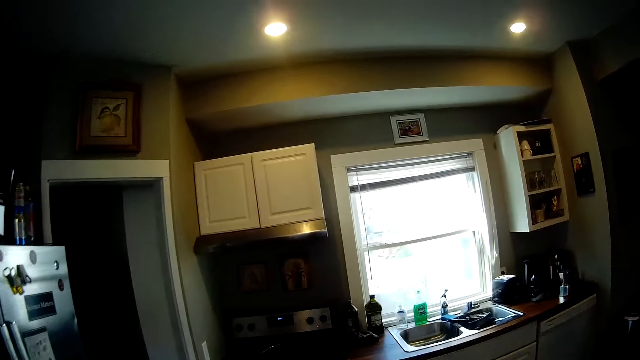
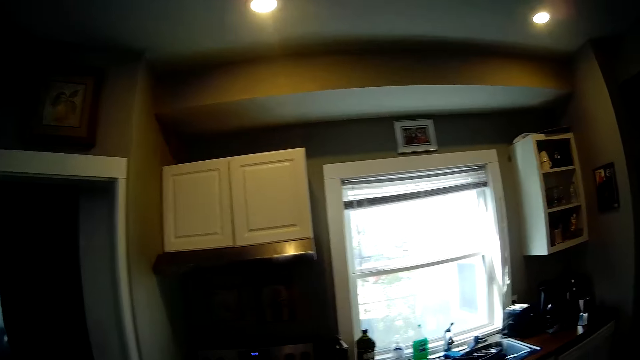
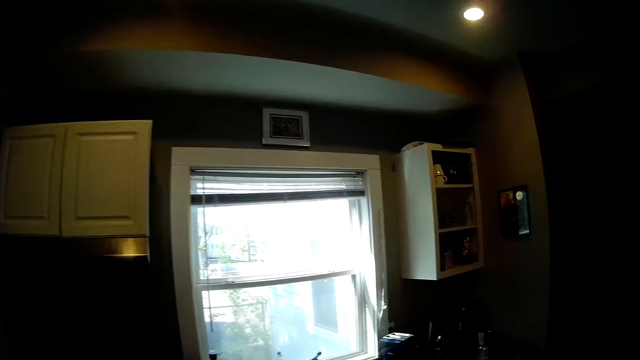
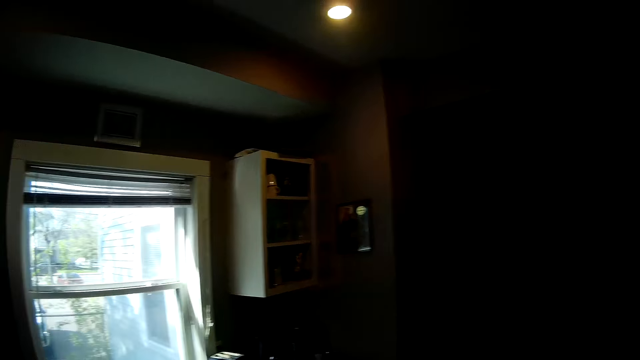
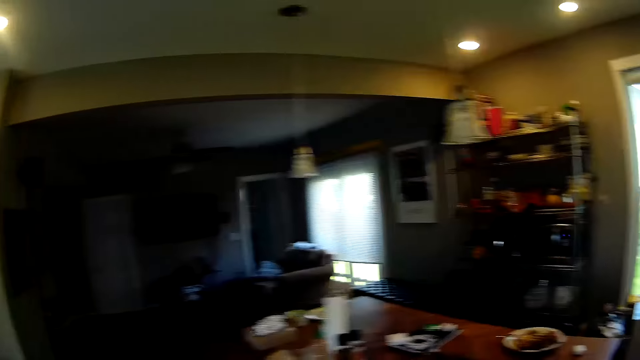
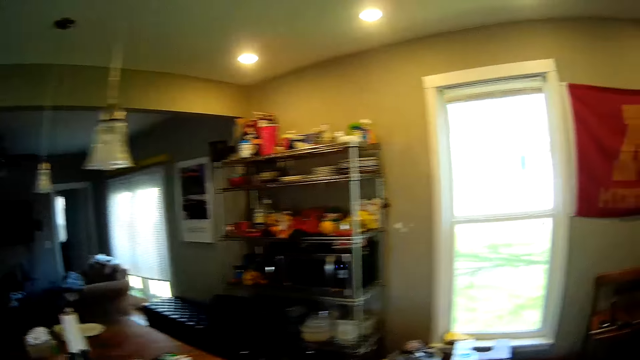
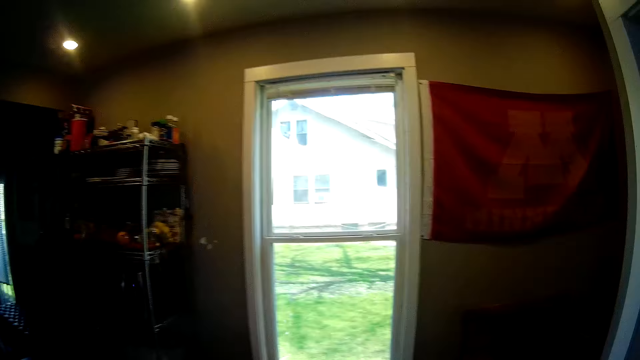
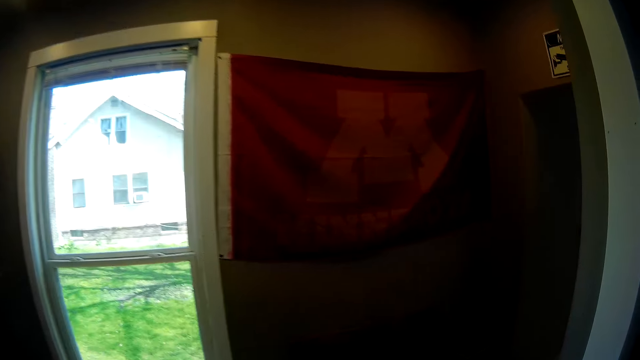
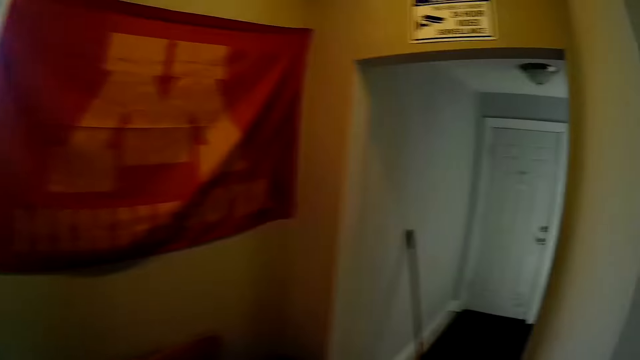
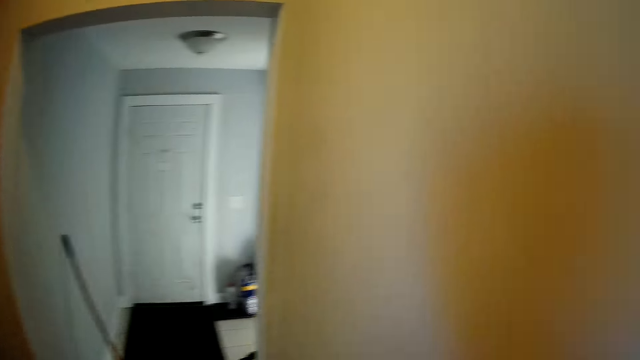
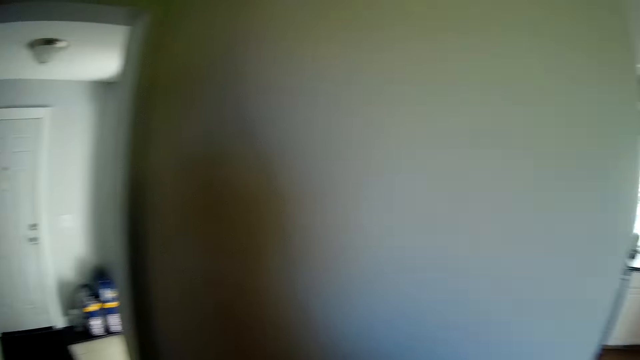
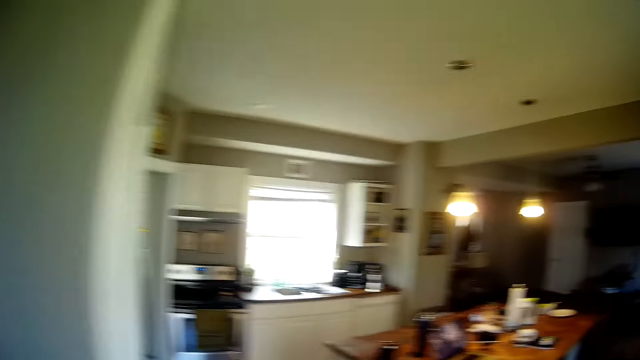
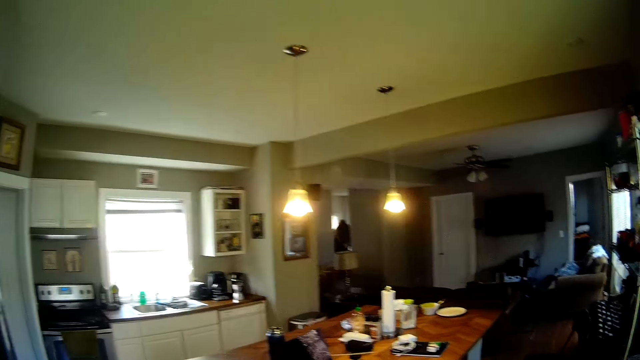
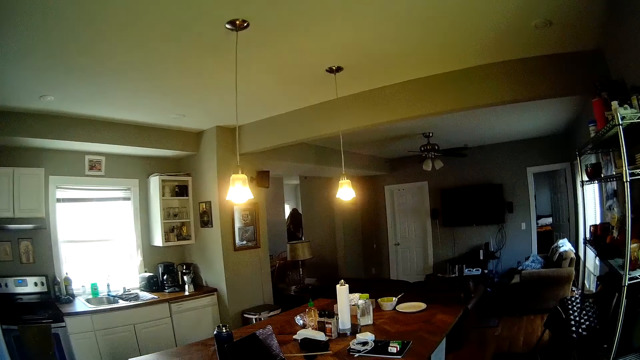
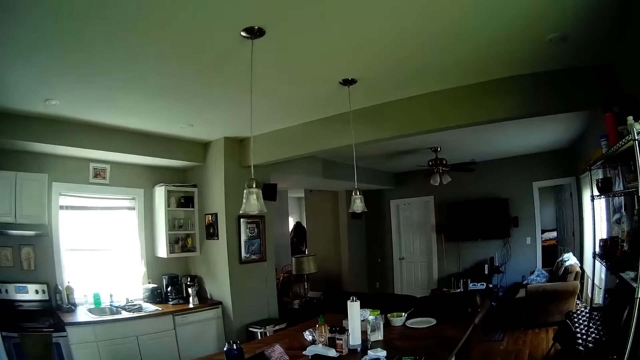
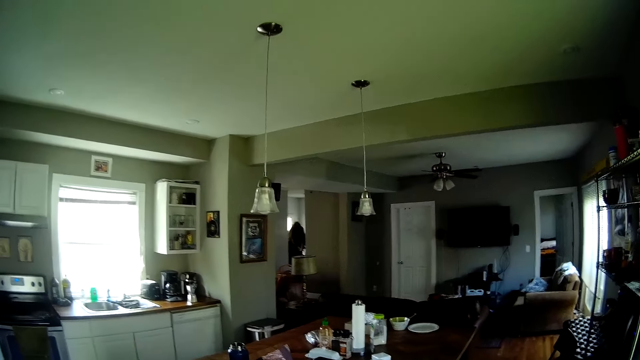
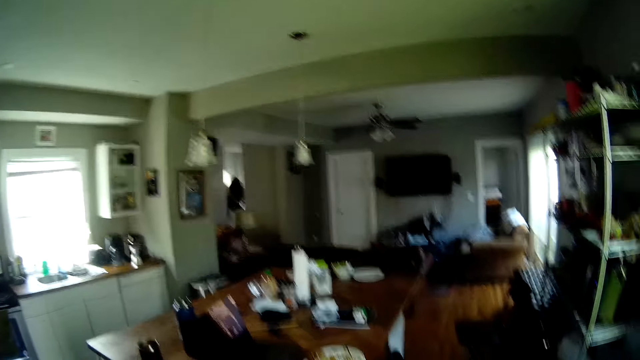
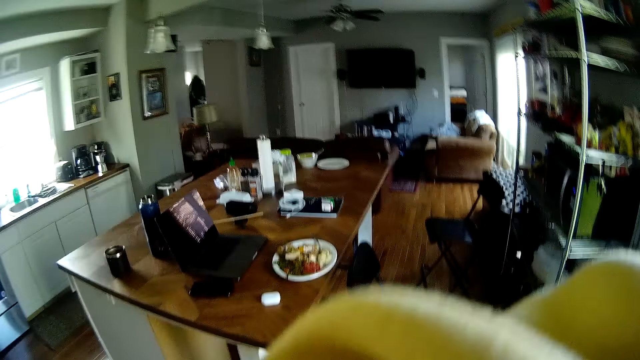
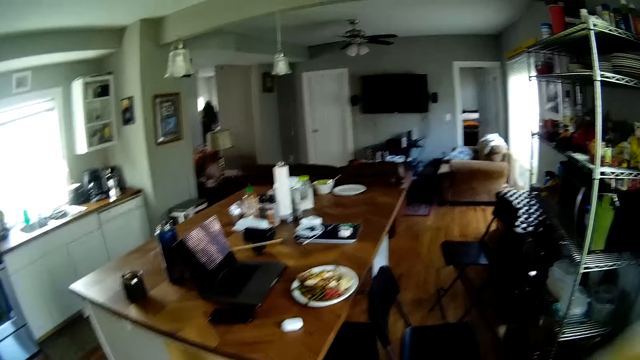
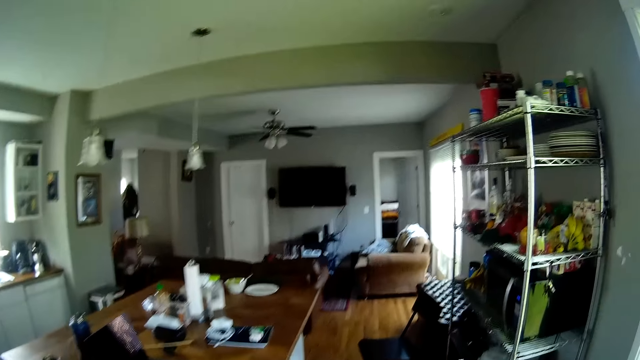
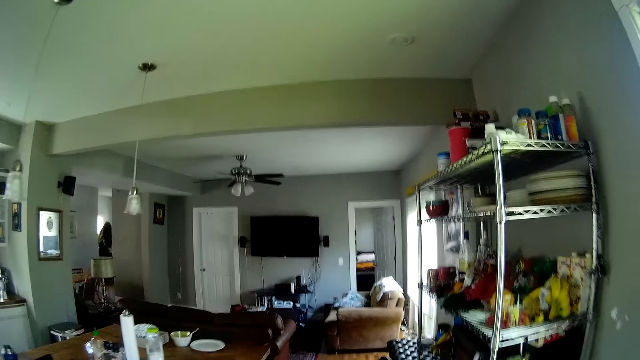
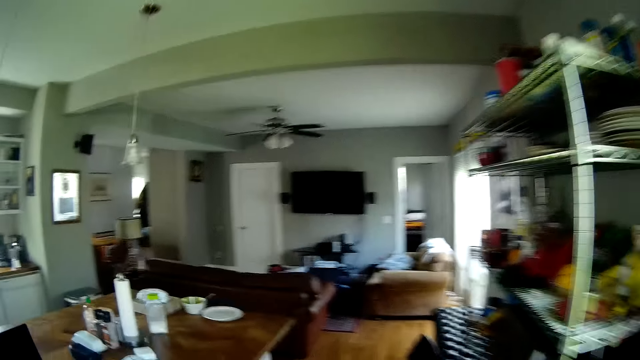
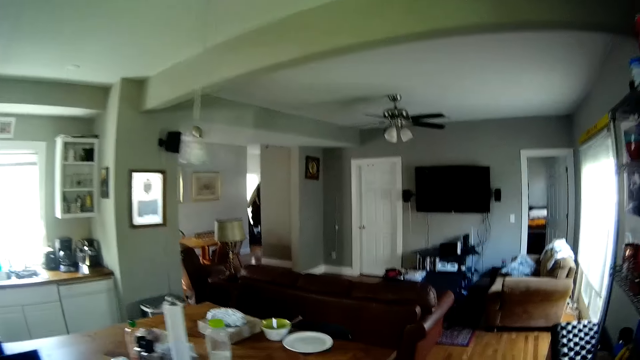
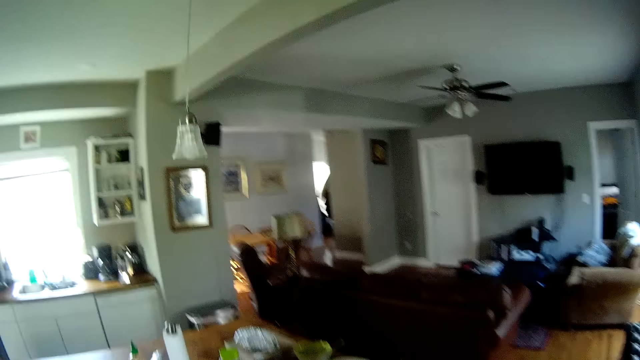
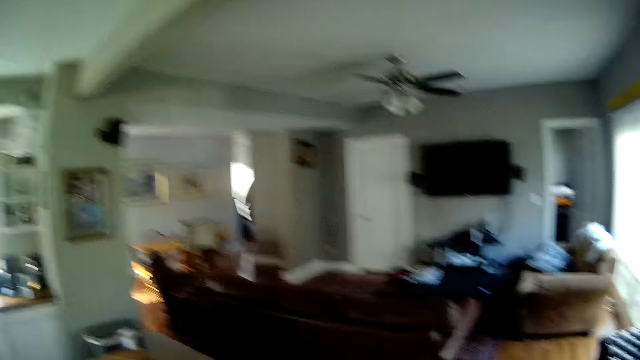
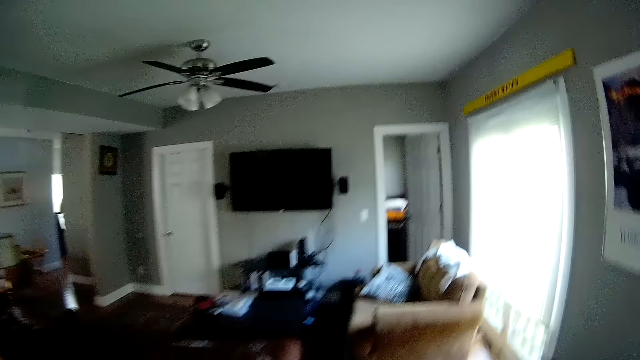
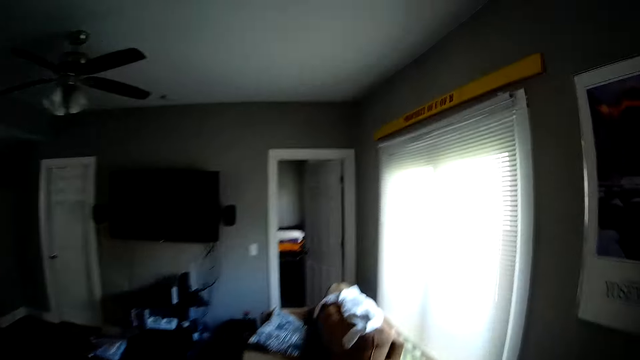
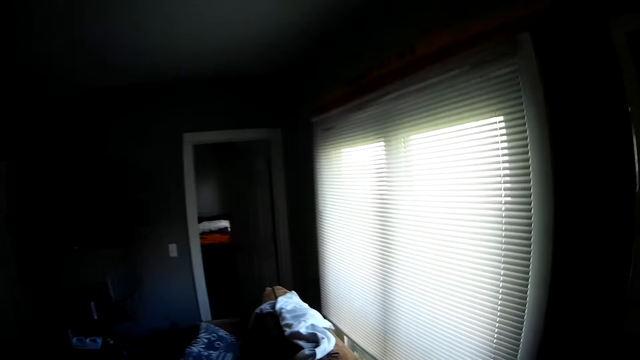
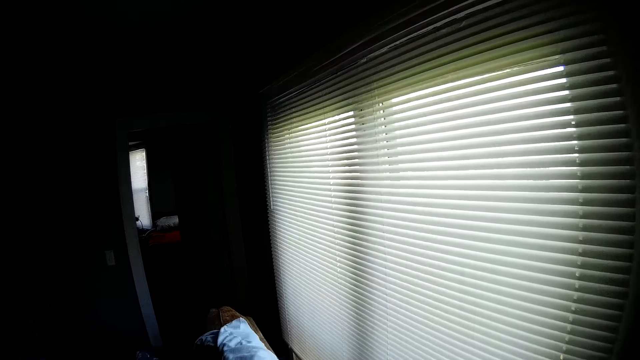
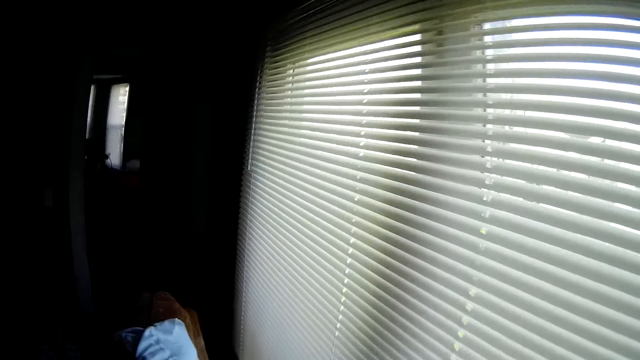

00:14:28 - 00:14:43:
The camera wearer puts on the lights. They put off the lights. They walk around the house. They move towards a window.

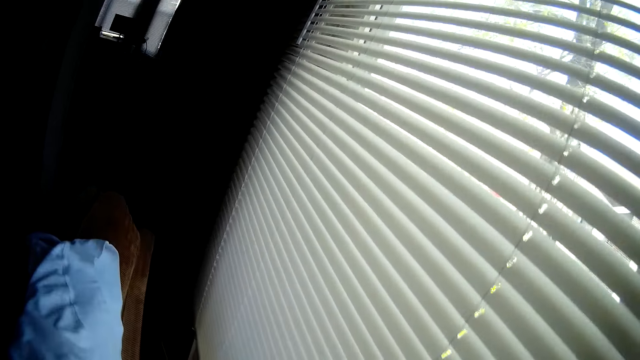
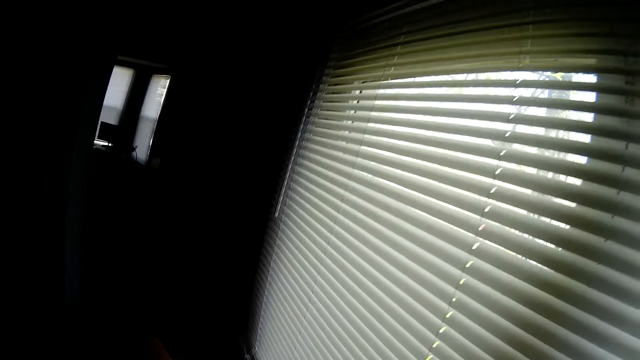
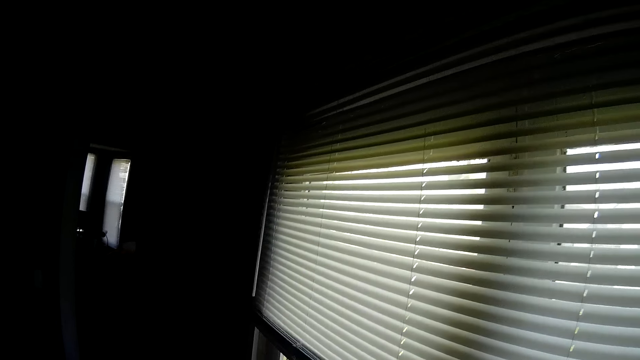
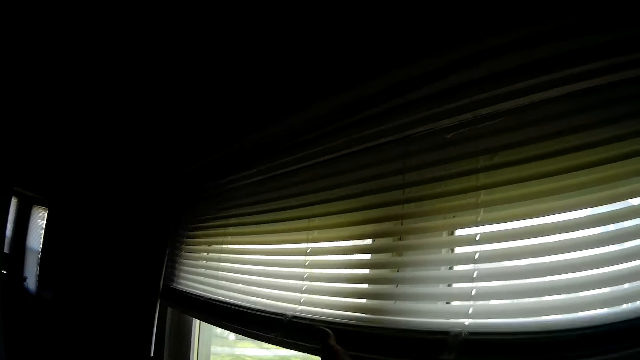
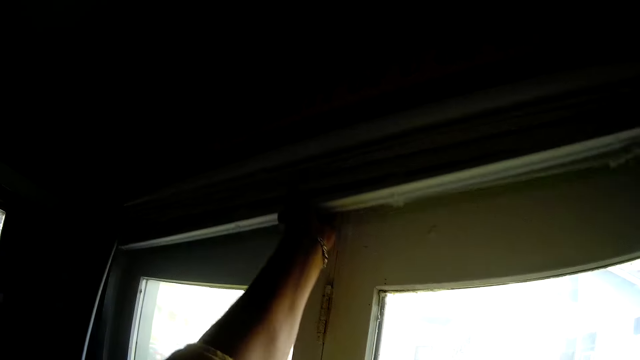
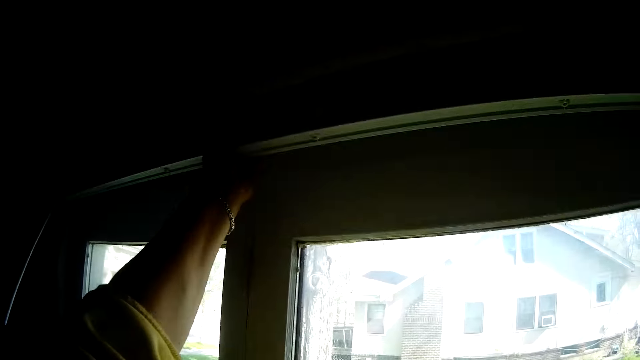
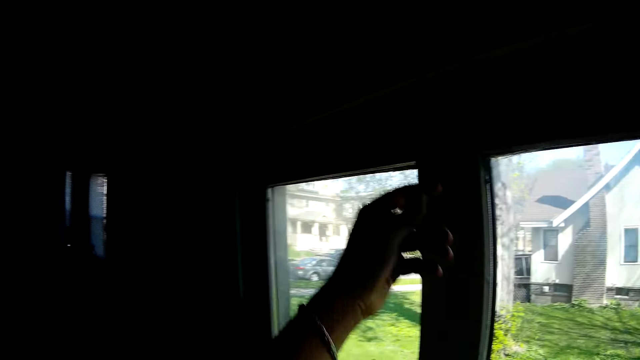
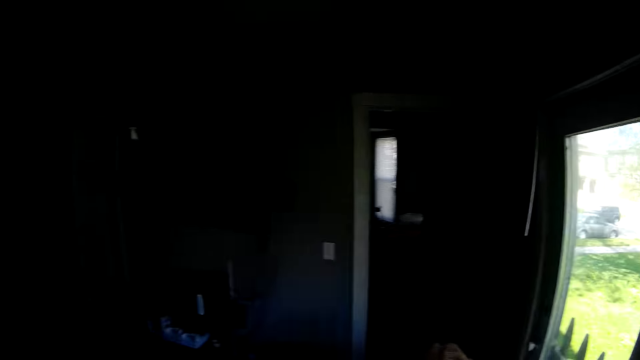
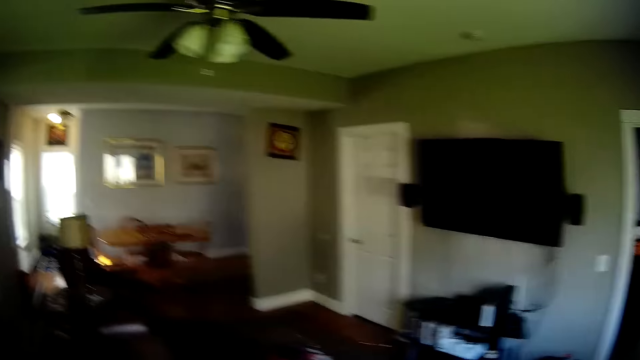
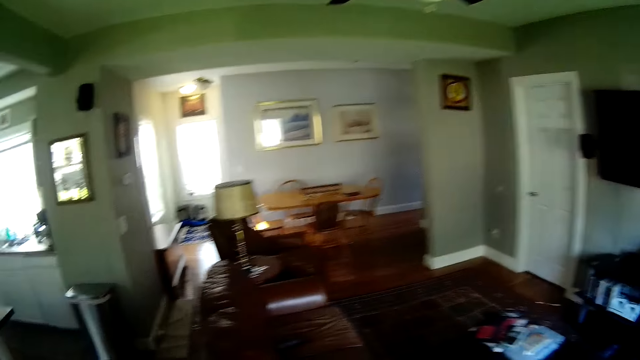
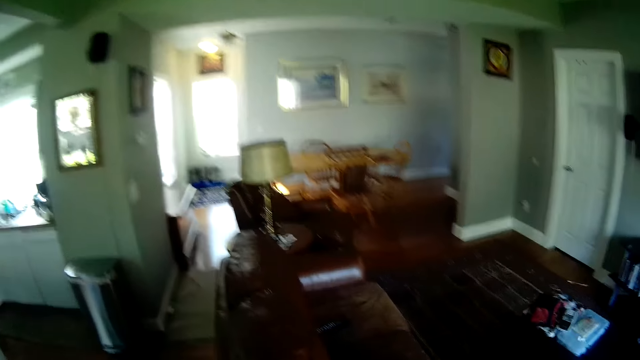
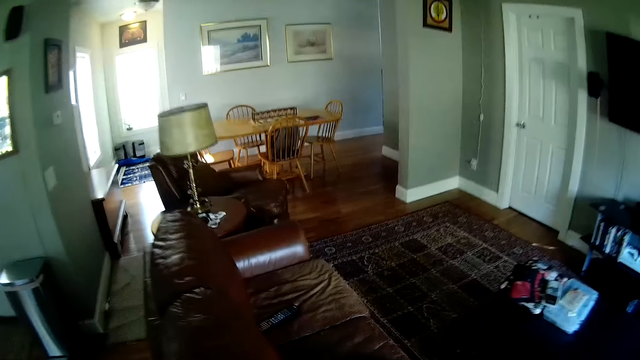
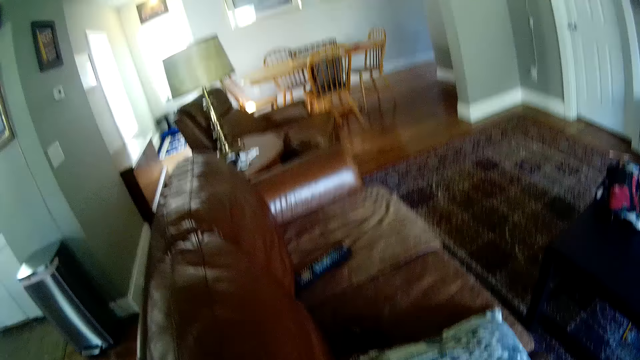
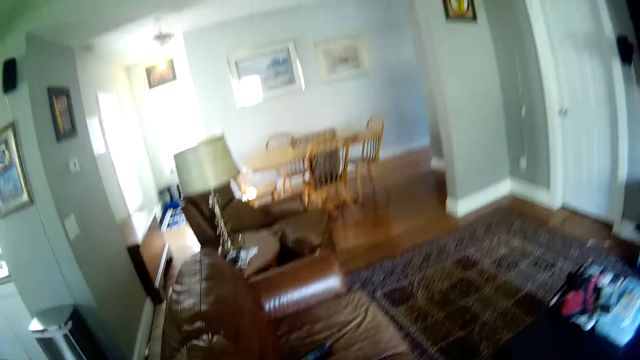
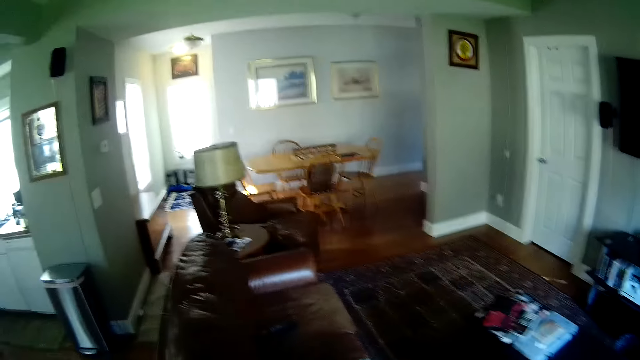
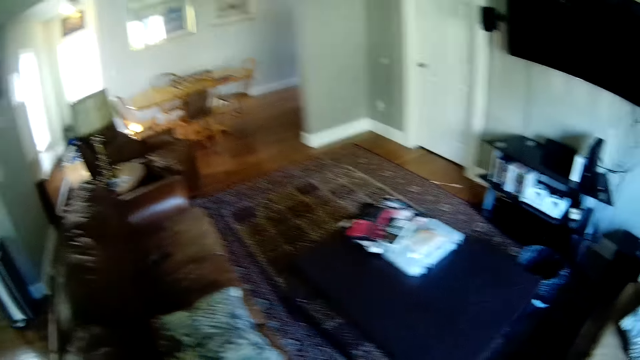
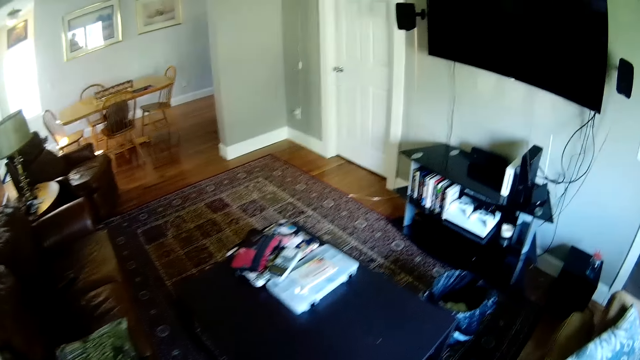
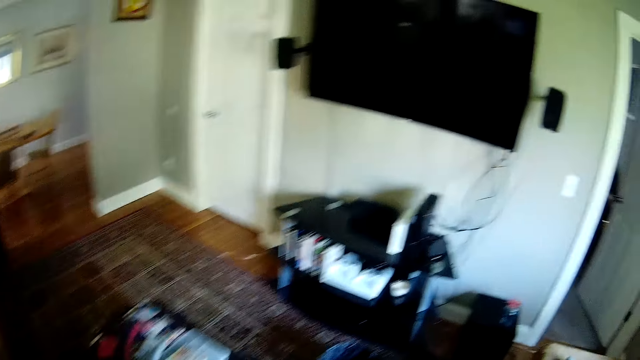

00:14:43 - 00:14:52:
The camera wearer pushes the window blinds up. They walk around the house.
